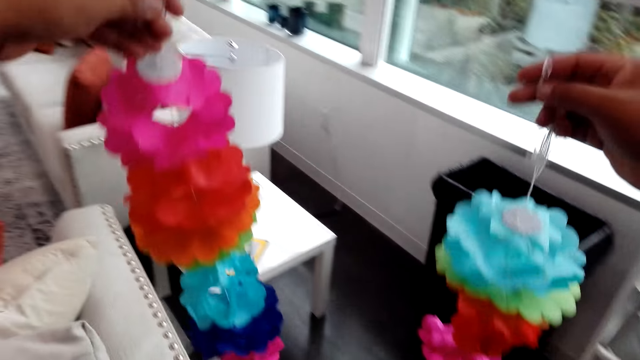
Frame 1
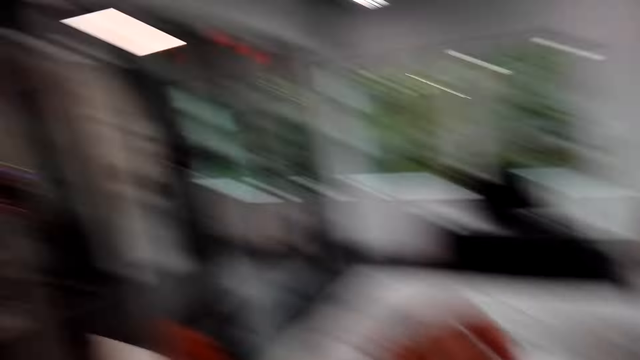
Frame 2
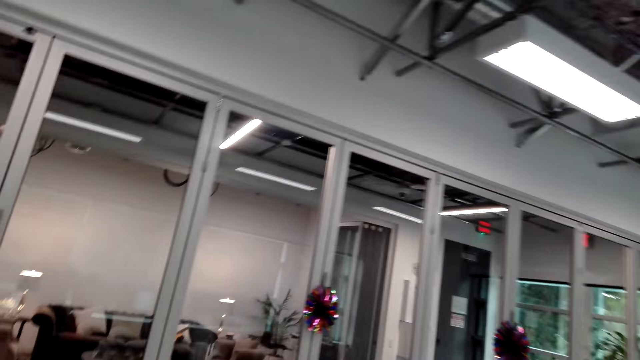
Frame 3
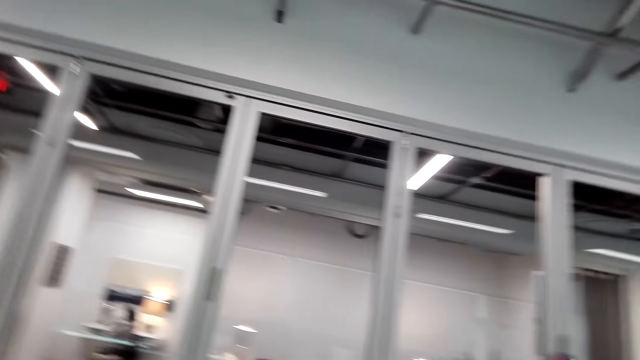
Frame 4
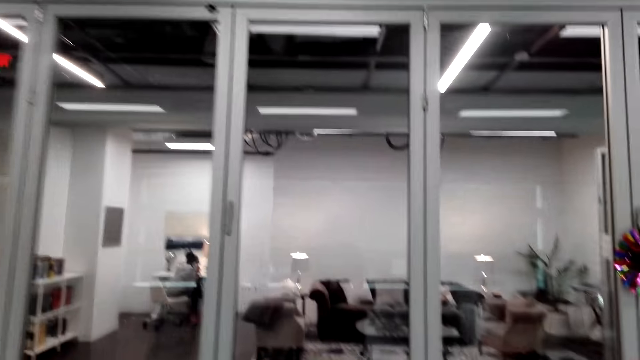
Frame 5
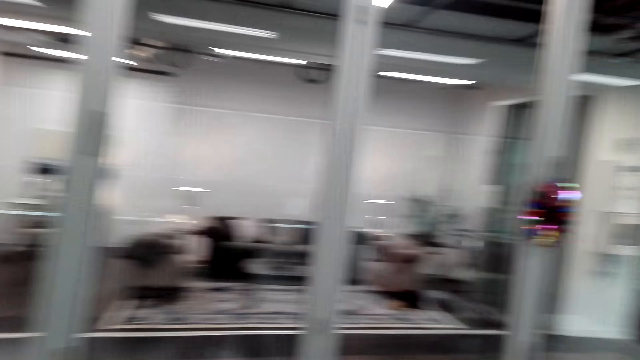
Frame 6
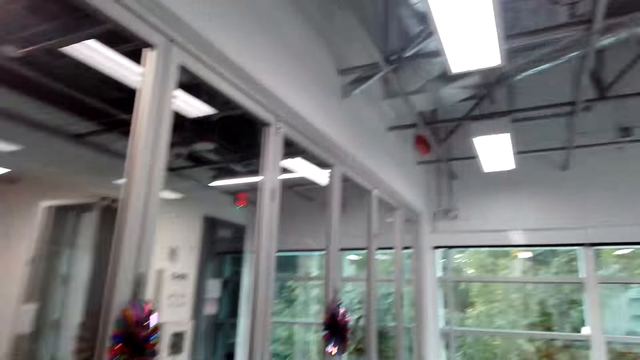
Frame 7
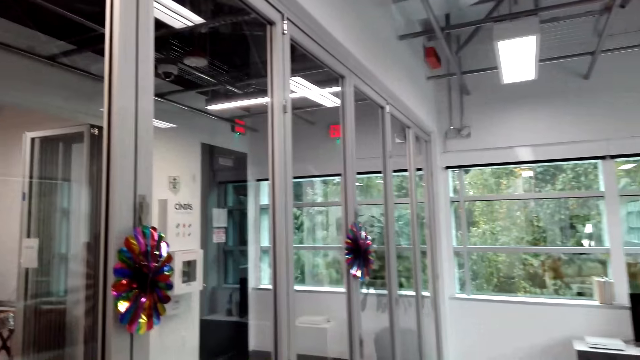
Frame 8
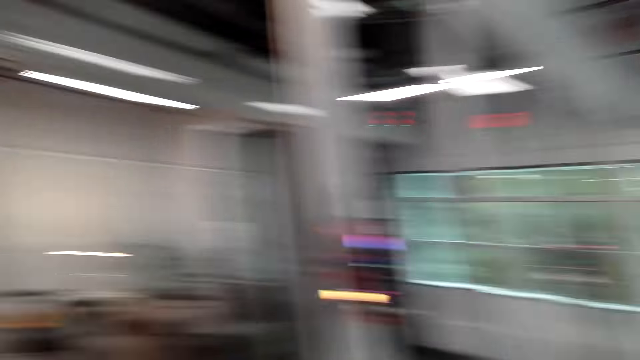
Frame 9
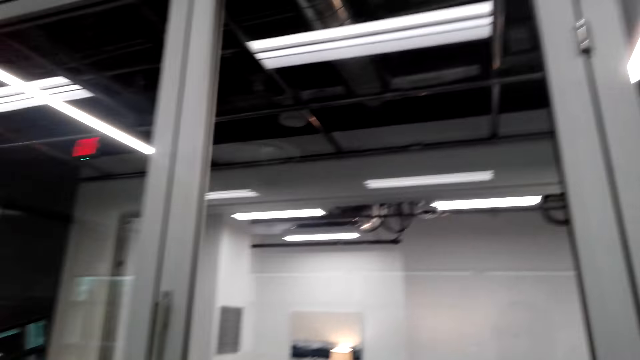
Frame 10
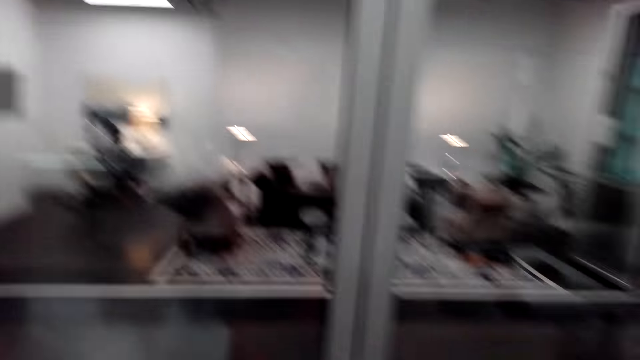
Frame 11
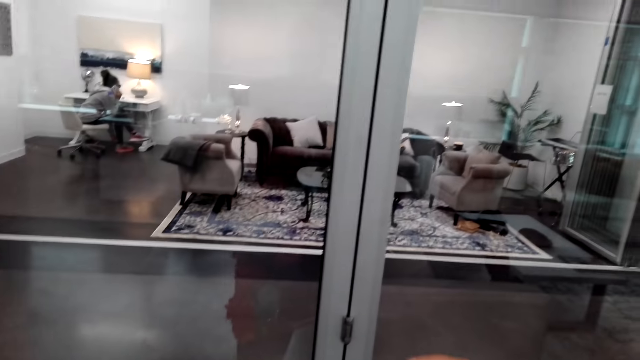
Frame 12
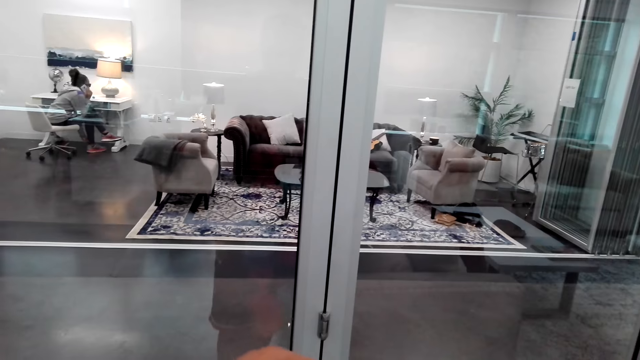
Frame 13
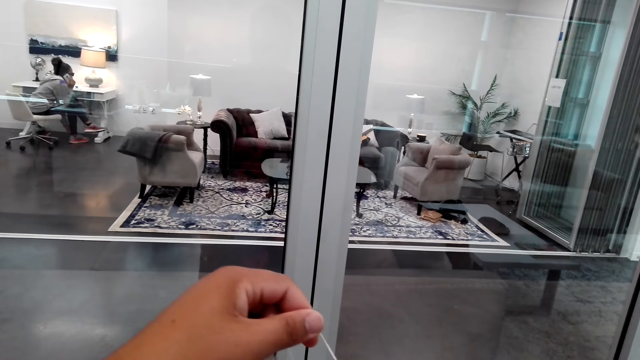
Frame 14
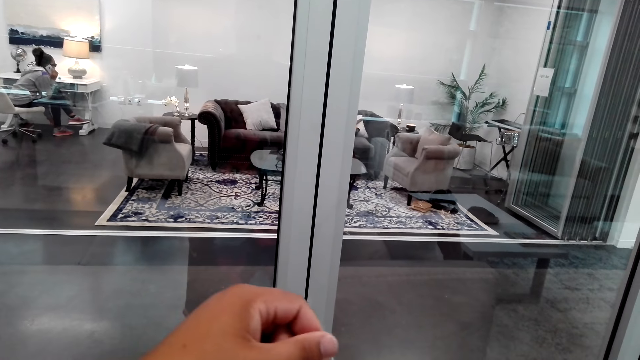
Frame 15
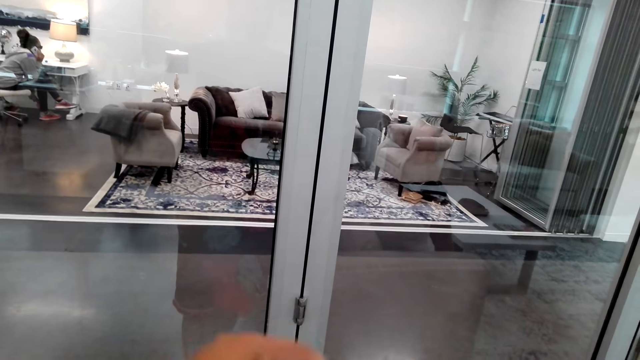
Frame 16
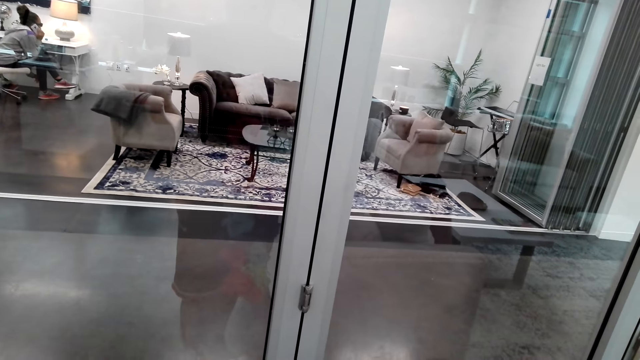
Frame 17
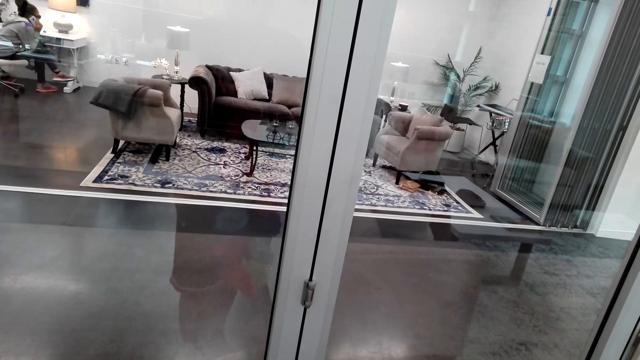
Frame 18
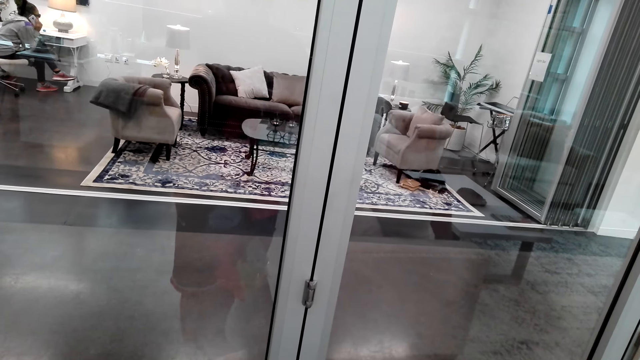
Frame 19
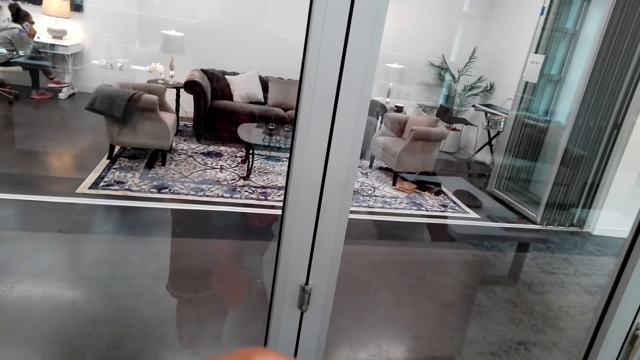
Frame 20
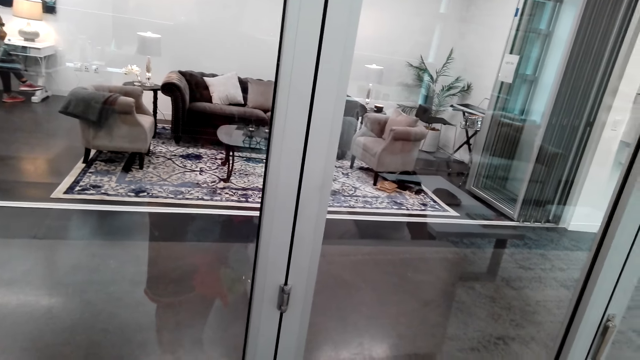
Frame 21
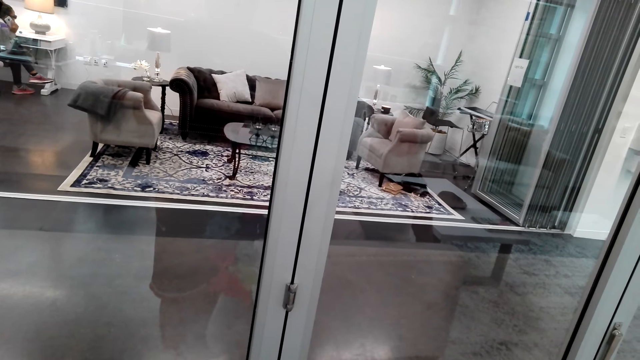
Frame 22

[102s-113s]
The camera wearer lifts the decorations. They walk to the door. They look around the door. They hold a decoration handle.

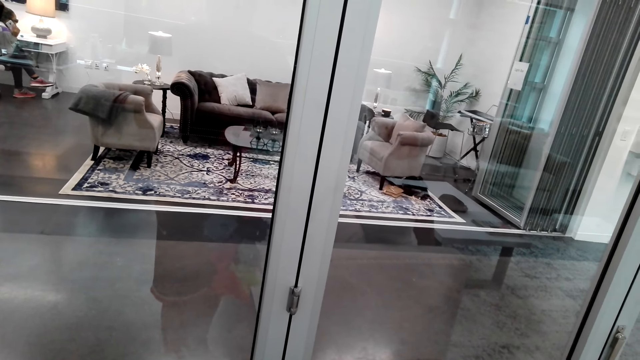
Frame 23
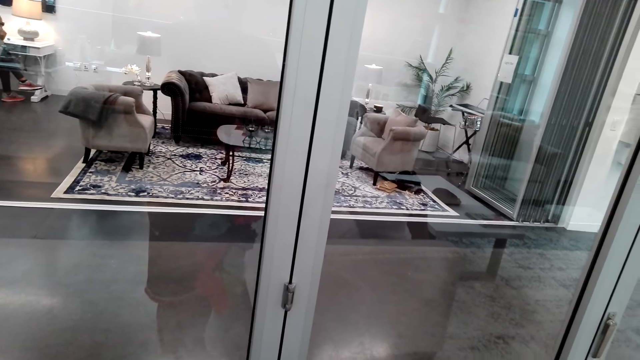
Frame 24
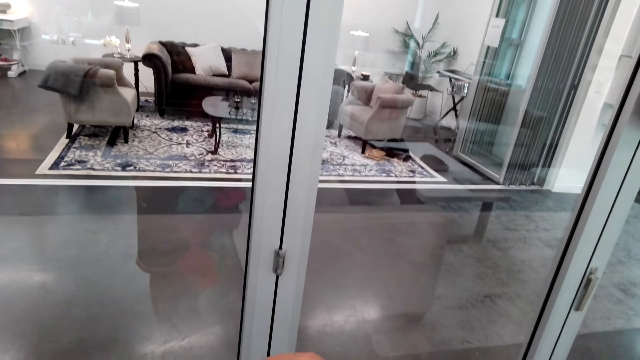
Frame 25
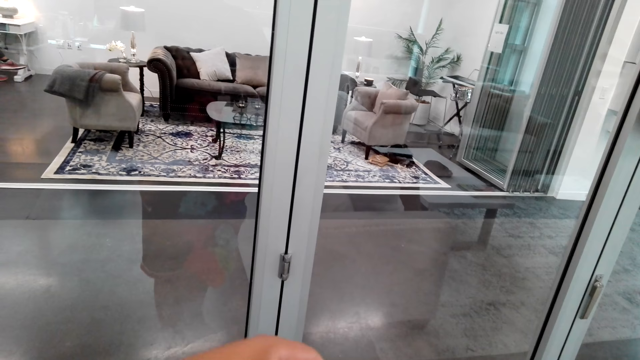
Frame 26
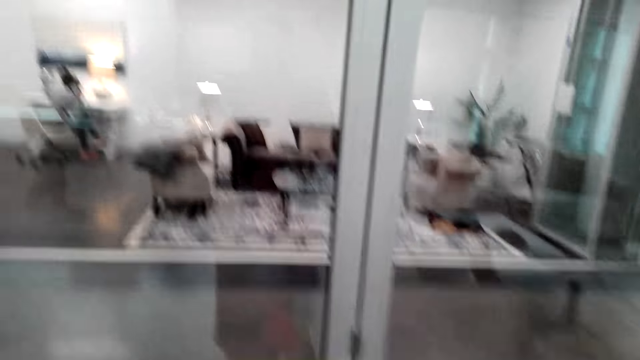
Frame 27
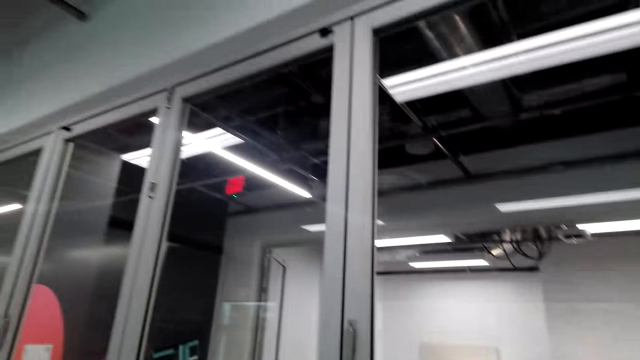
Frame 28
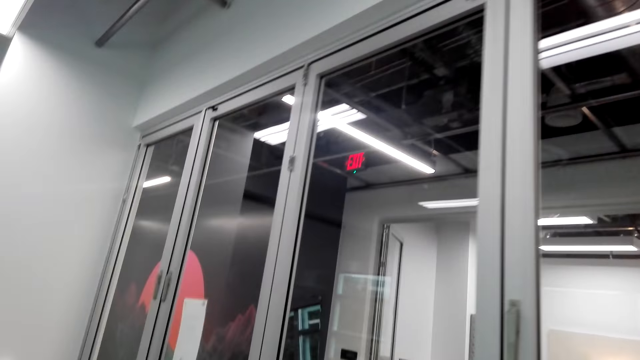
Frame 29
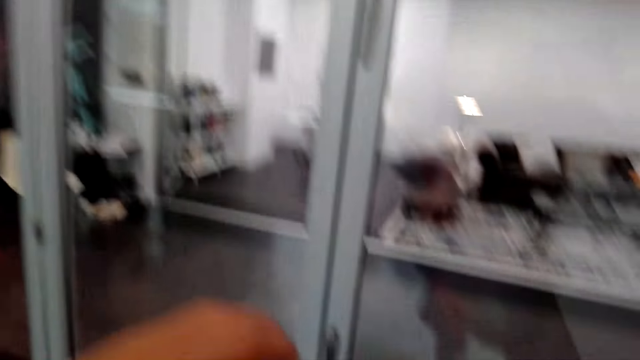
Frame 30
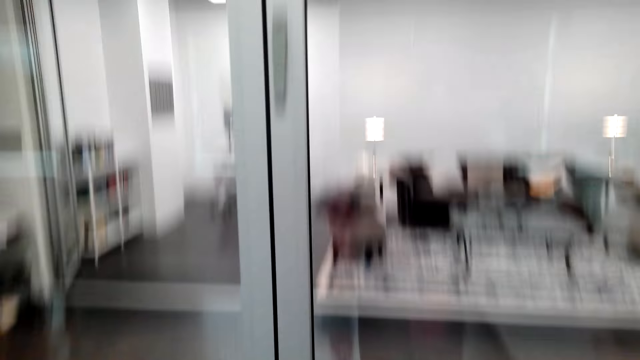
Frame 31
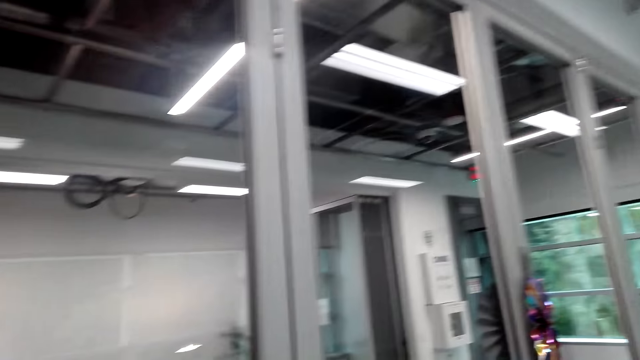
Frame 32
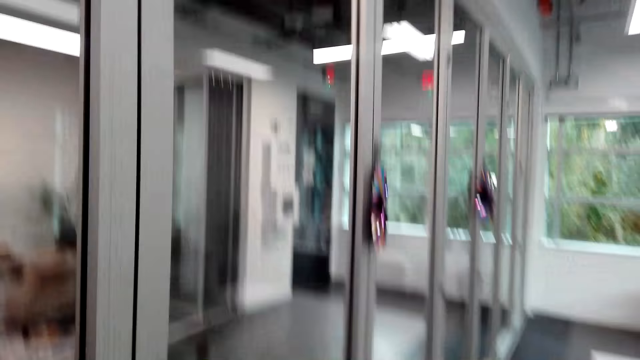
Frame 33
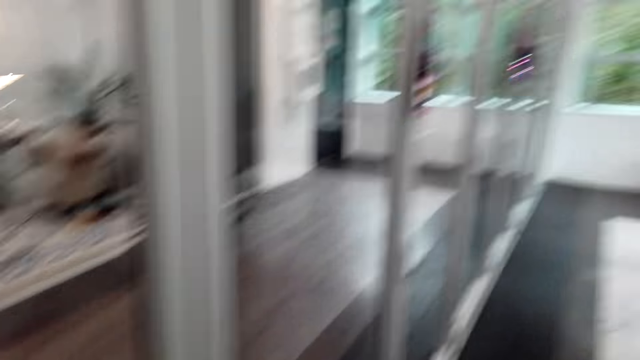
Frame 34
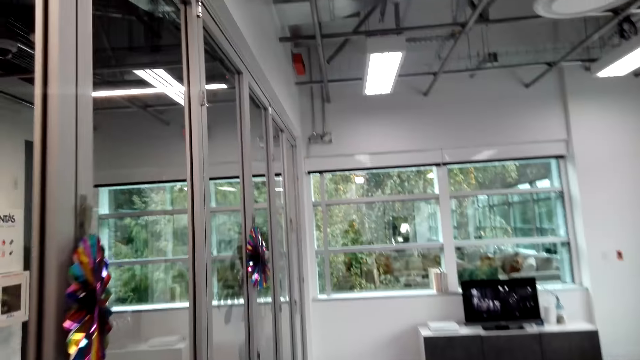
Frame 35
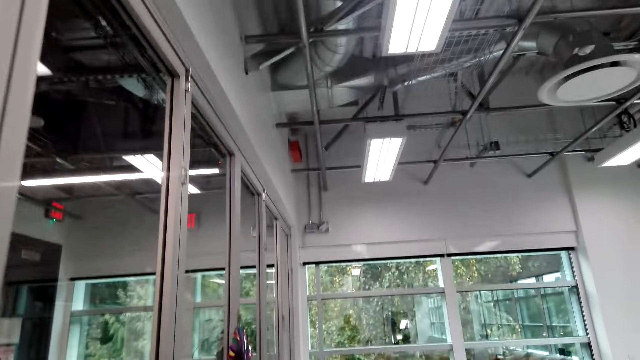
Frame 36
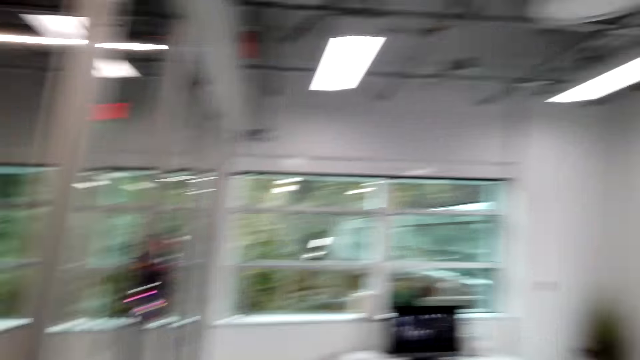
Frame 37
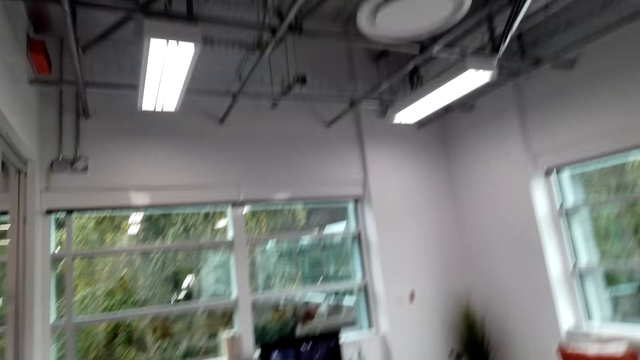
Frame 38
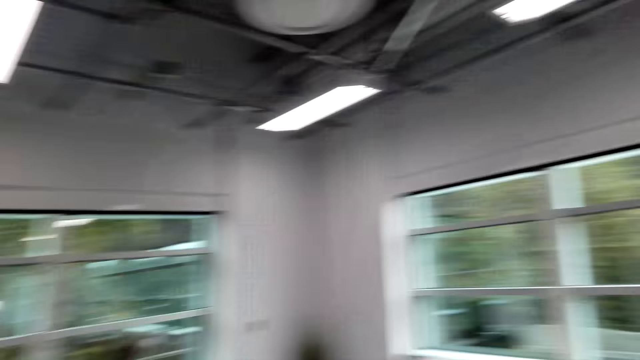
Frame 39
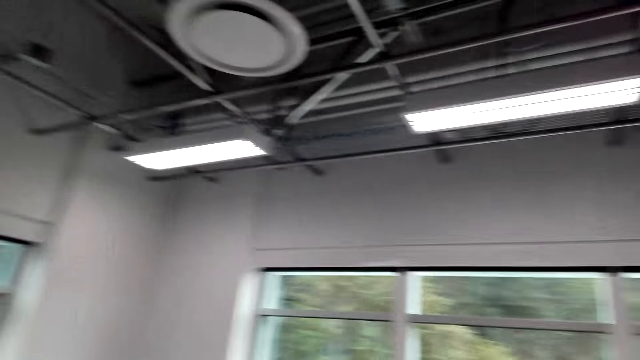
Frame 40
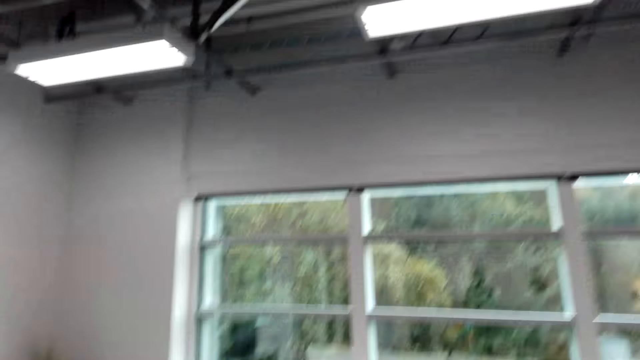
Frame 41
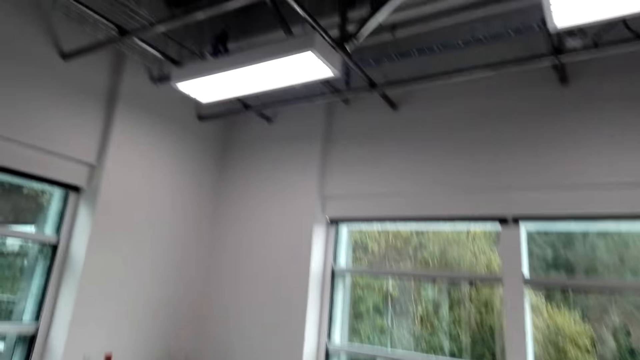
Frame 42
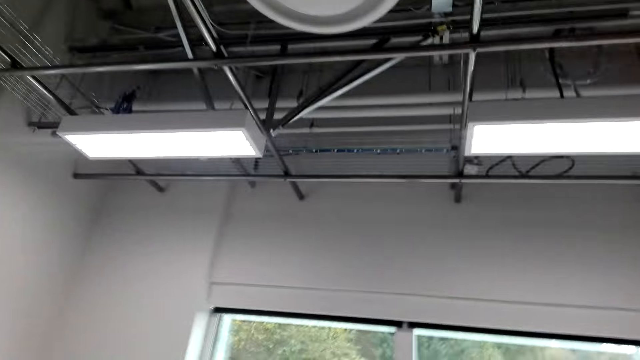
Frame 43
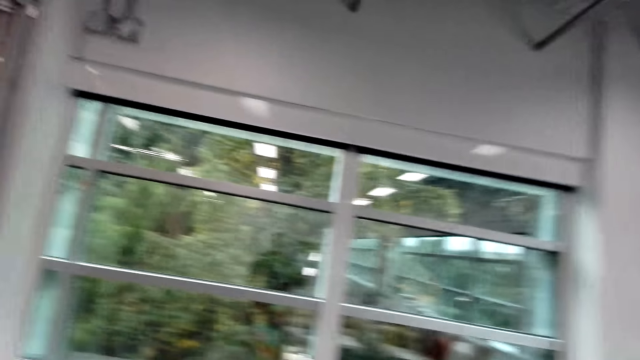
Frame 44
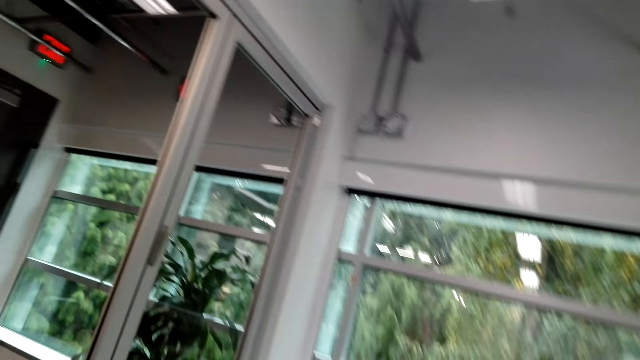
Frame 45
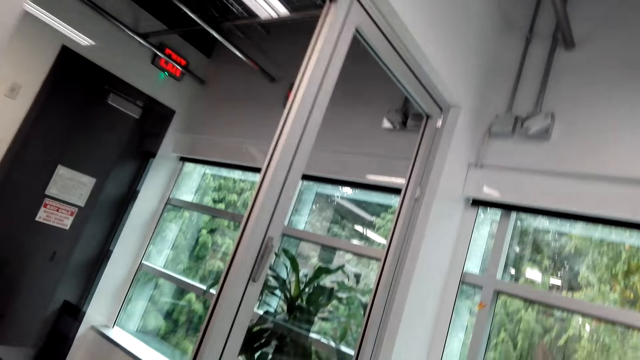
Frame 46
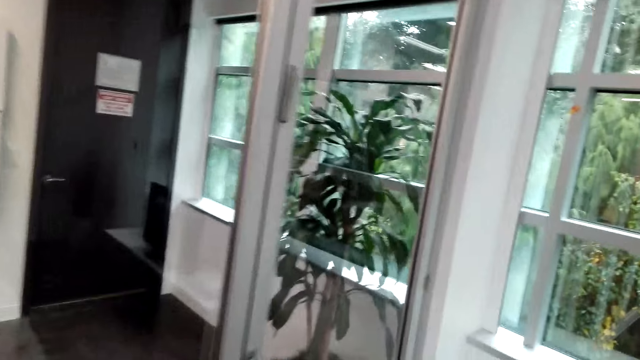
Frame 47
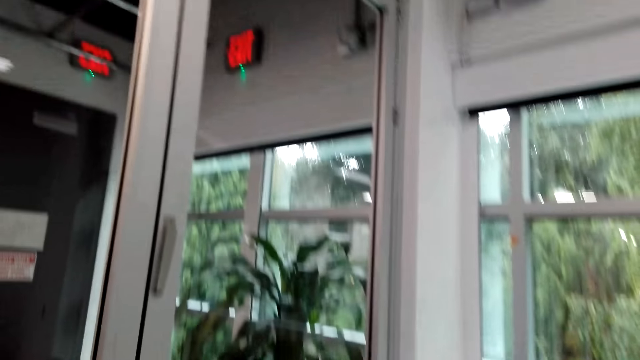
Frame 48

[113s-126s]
The camera wearer looks around the door. They walk around the room. They look around the room.
